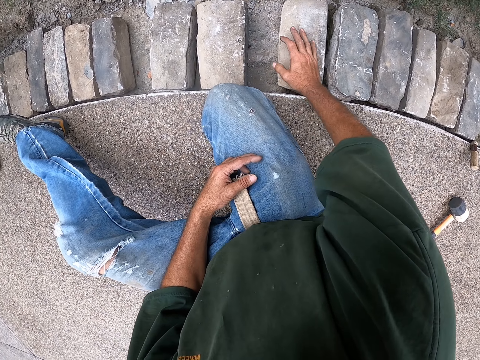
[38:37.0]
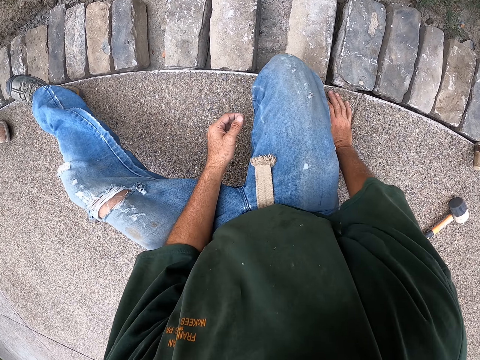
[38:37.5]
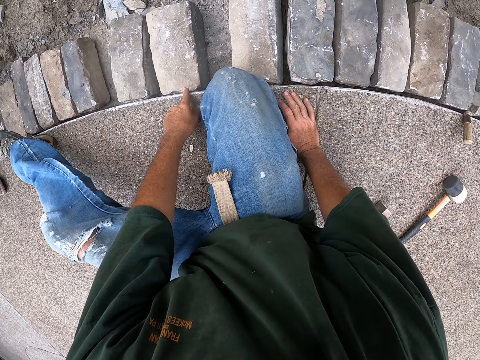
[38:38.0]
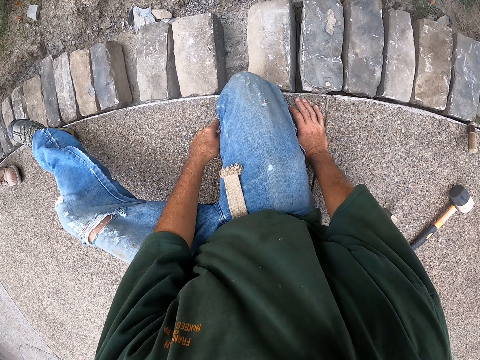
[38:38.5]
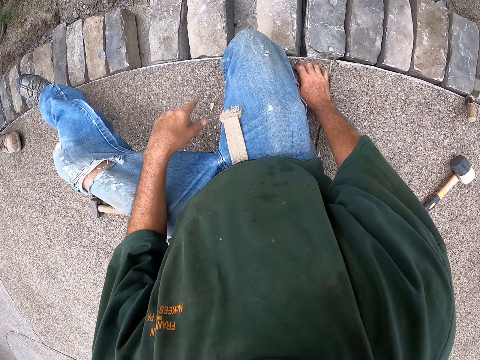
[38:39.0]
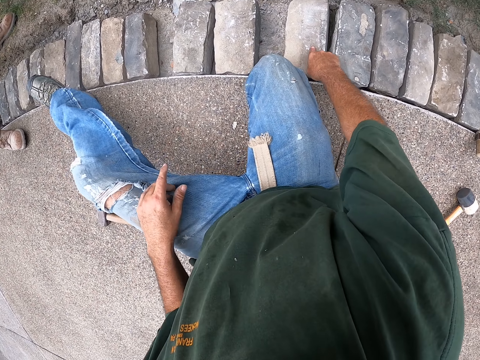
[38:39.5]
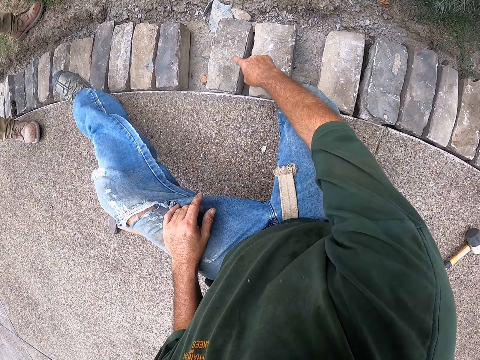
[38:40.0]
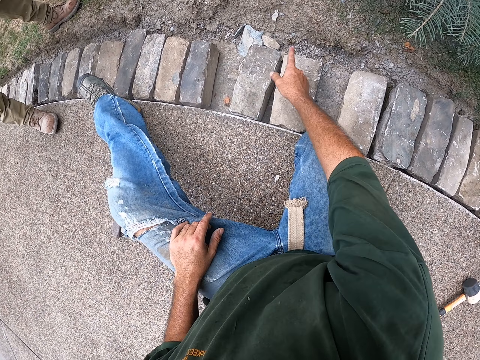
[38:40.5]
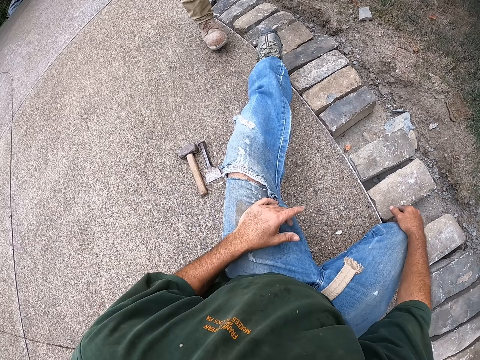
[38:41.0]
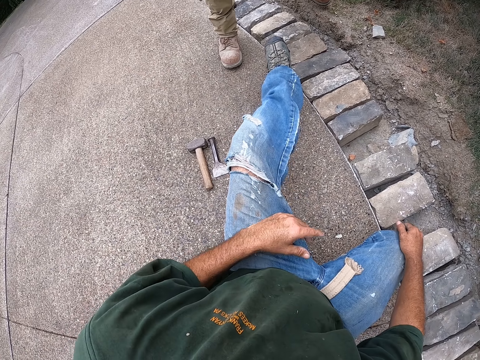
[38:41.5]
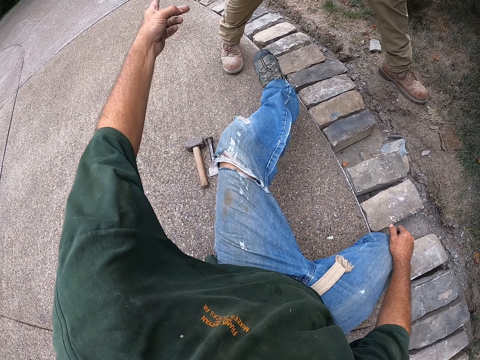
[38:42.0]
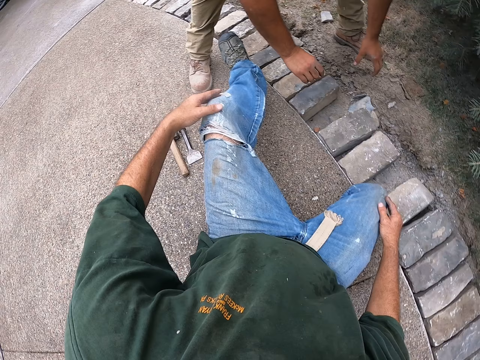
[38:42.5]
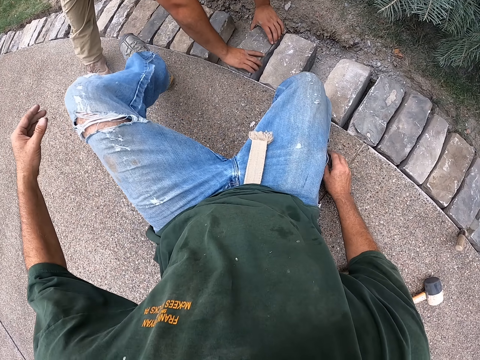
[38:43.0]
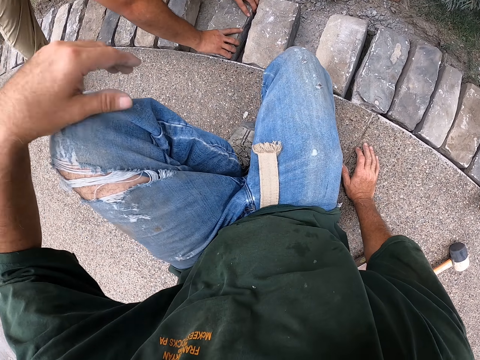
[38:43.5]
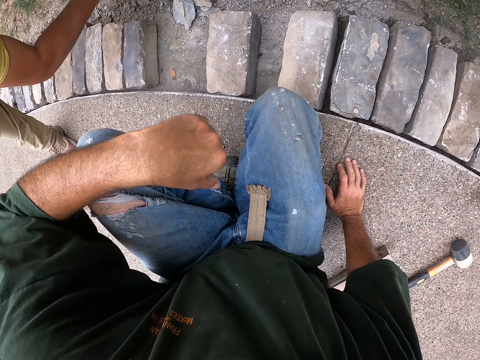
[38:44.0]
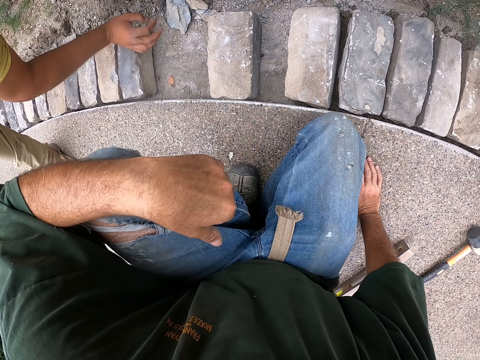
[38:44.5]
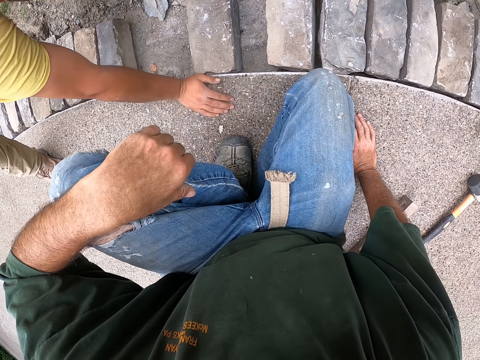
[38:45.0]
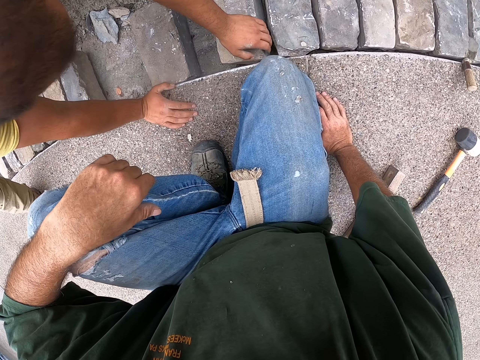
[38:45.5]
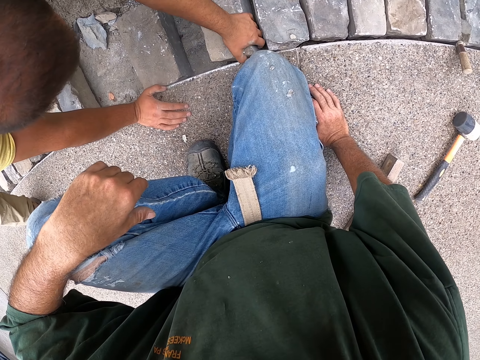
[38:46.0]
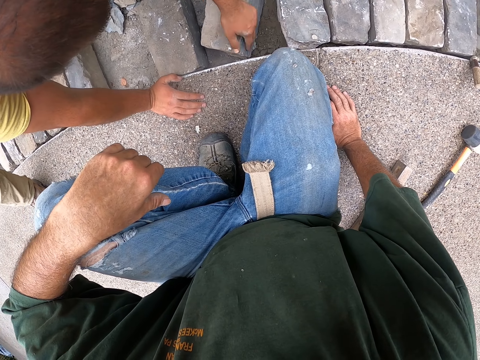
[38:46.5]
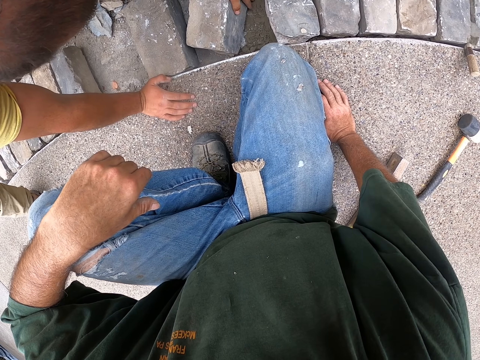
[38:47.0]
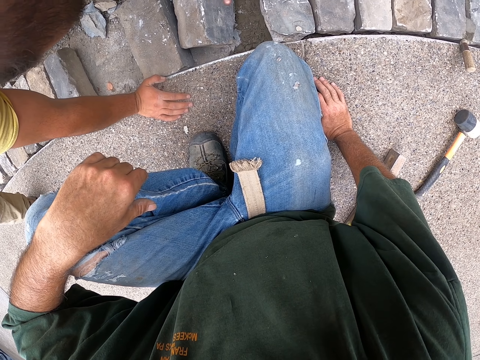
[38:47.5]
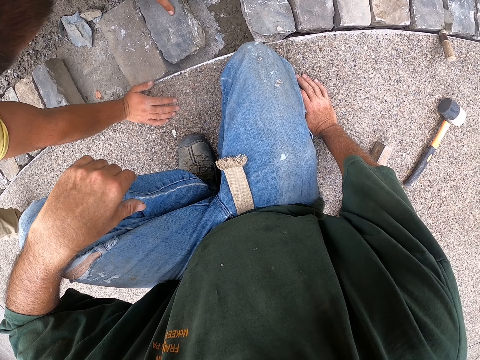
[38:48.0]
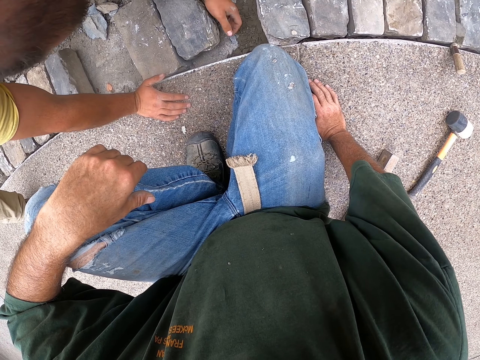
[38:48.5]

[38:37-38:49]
The camera wearer finger counts the bricks in the foundation. They move their hands. A man takes a brick from the foundation. The man moves bricks. The man takes another brick from the foundation.

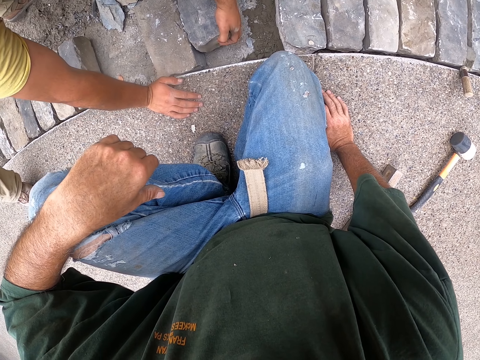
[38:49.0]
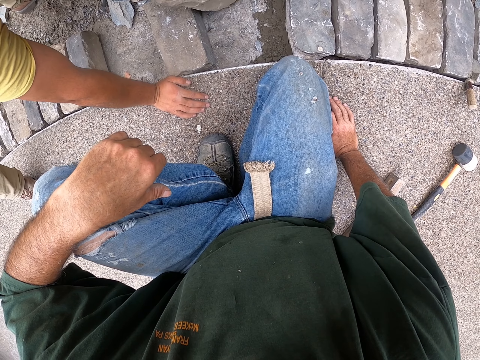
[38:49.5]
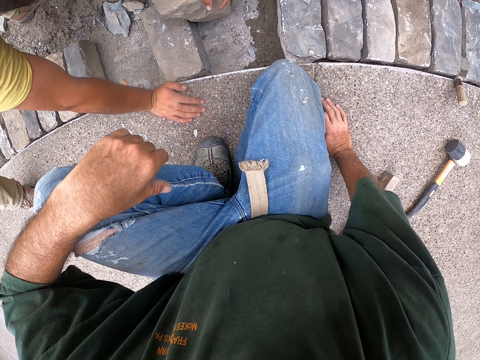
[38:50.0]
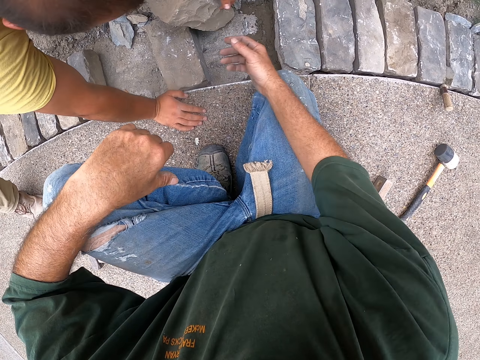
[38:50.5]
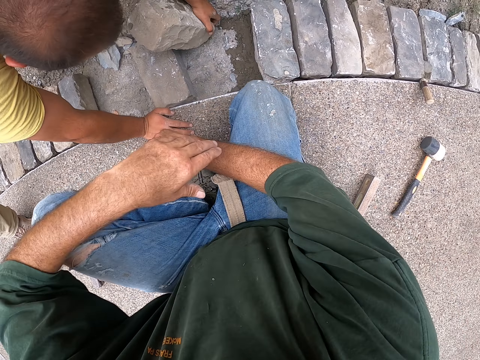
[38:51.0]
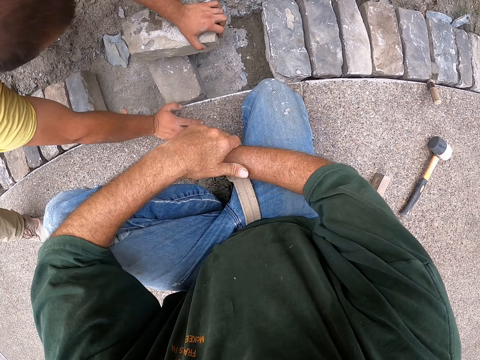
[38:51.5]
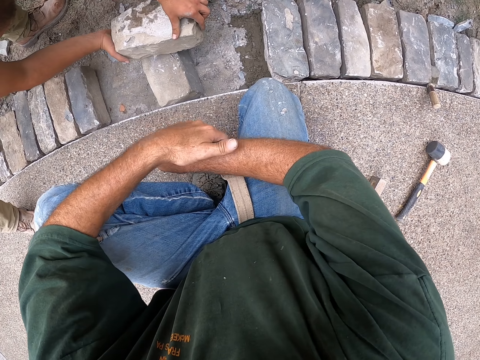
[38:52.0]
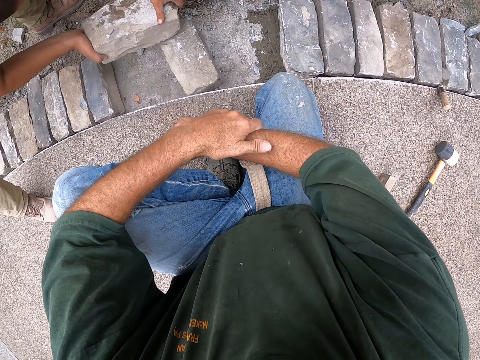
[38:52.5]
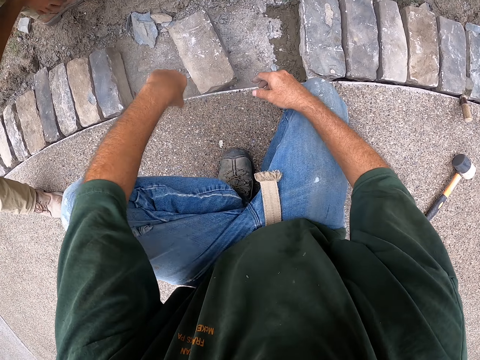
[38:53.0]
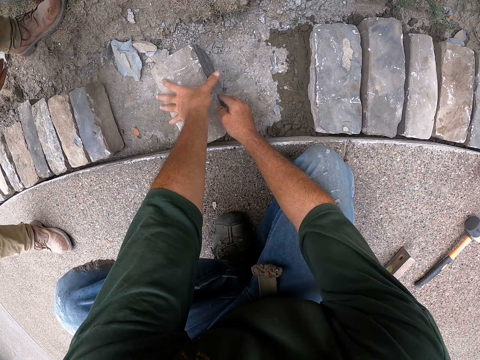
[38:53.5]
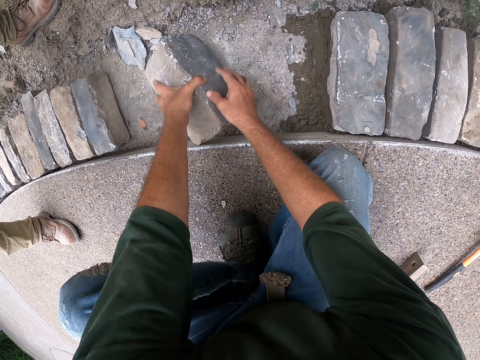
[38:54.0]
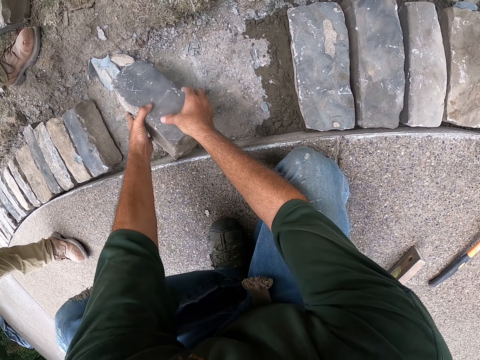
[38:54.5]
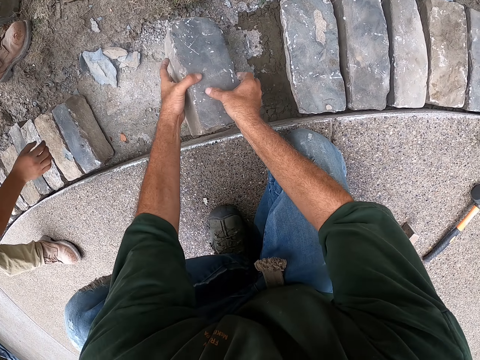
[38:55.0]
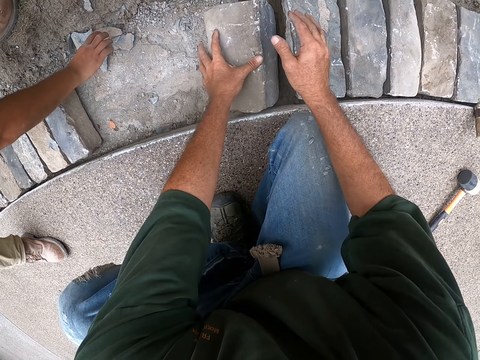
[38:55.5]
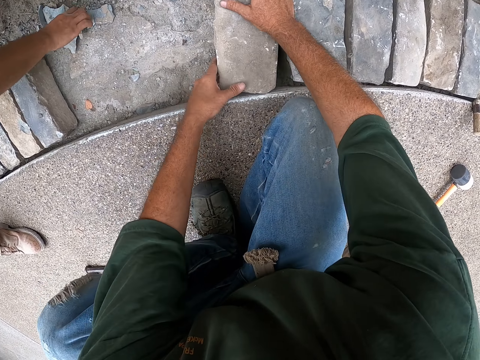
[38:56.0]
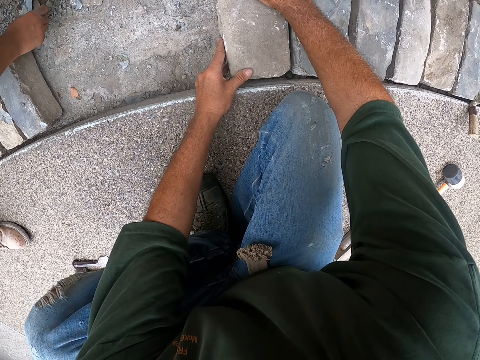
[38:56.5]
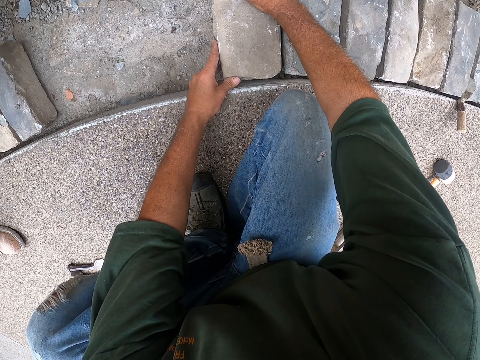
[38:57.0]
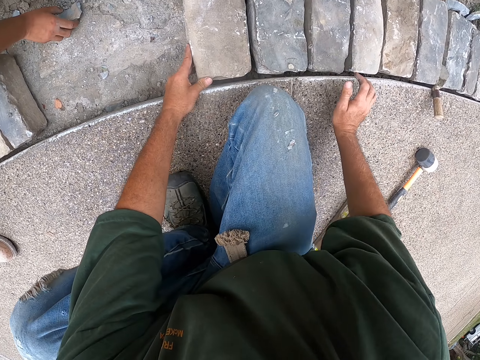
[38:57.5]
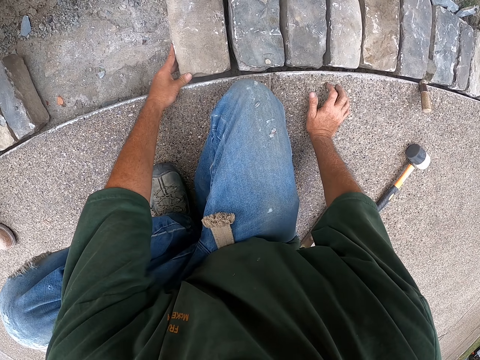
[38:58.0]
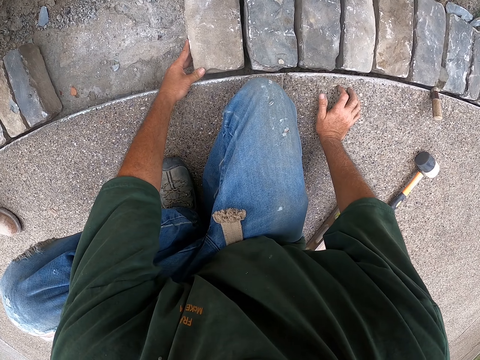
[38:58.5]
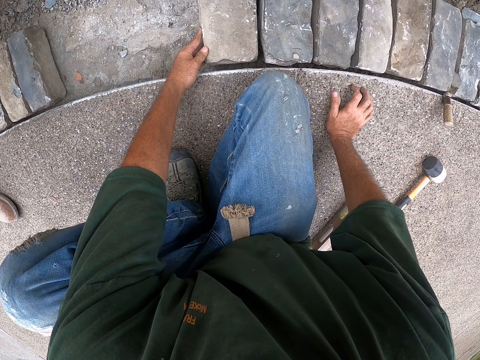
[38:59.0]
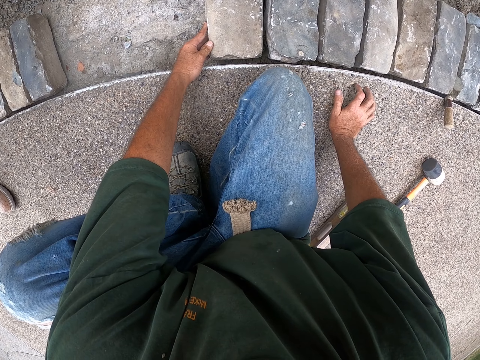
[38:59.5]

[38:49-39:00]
The camera wearer moves their hands. They rub a hand. They shift a brick in the foundation. A man collects brick stones from the foundation. The camera wearer stares at the bricks. They hold a brick.

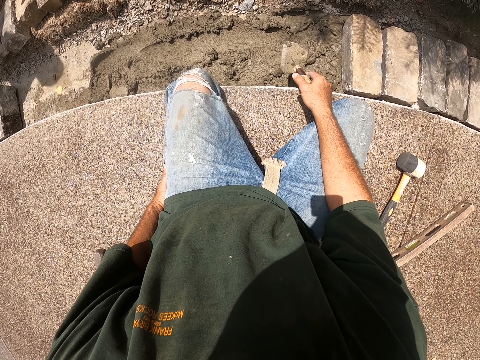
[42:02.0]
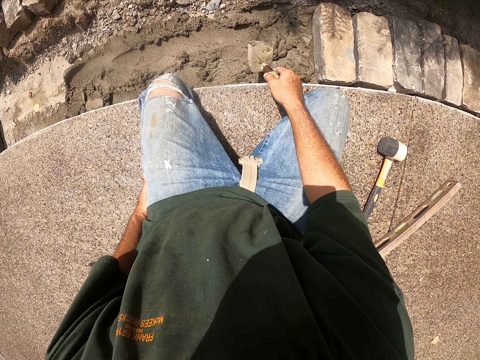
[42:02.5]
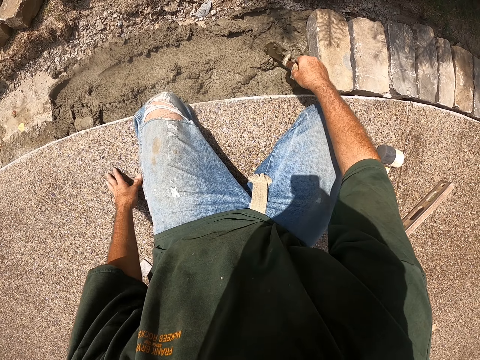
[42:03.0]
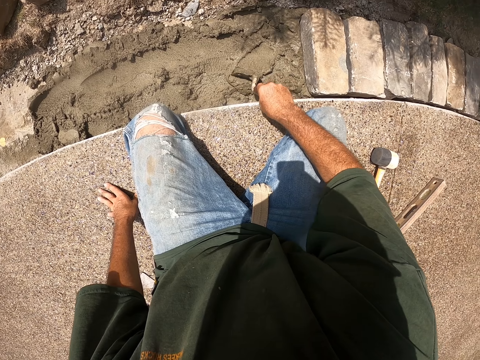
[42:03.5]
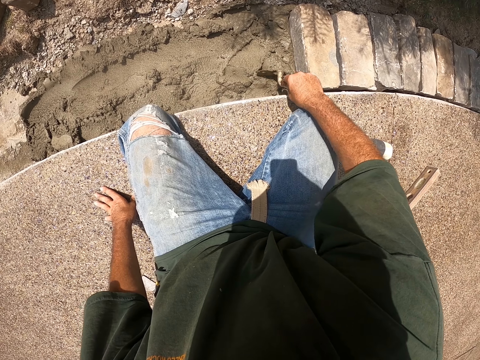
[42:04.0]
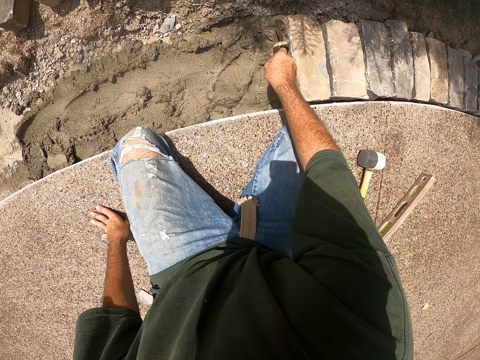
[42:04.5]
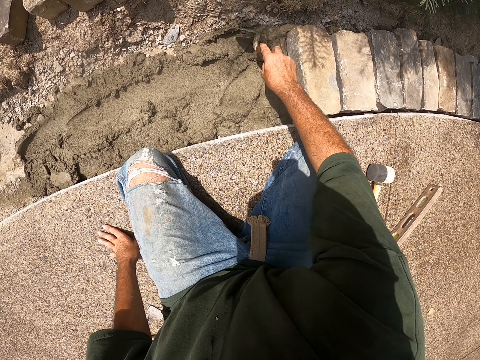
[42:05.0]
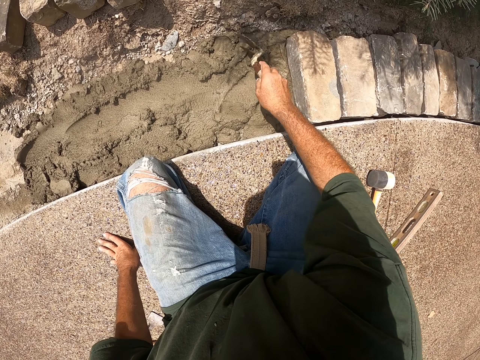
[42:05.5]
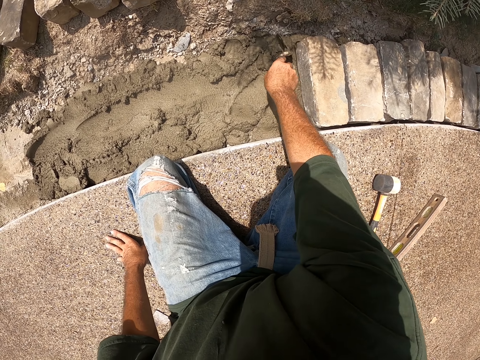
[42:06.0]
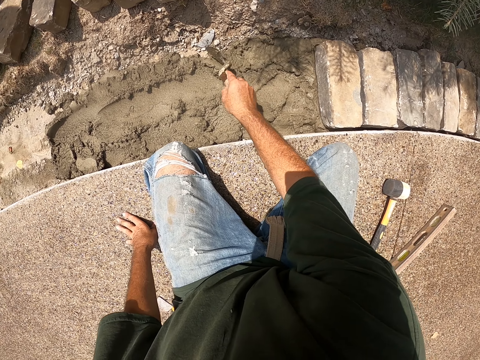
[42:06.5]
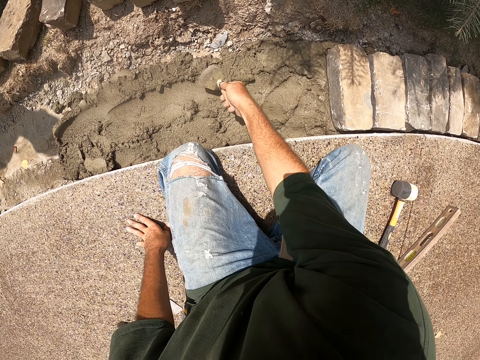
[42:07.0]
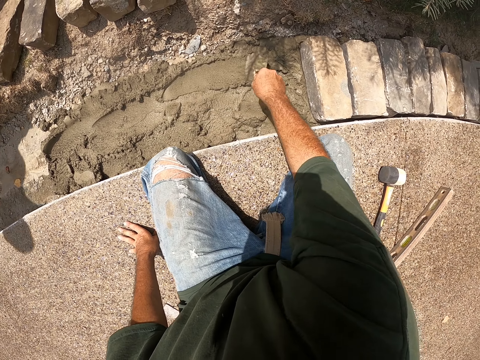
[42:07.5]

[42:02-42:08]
The camera wearer puts a hand on the floor. They smear the concrete. They move the concrete with a trowel.
